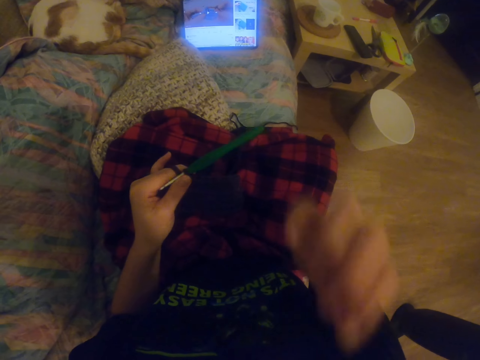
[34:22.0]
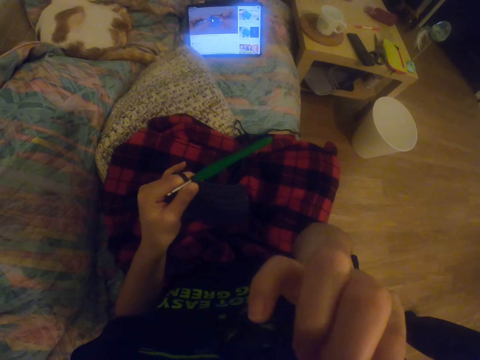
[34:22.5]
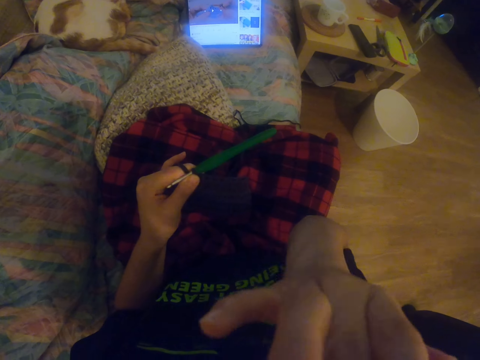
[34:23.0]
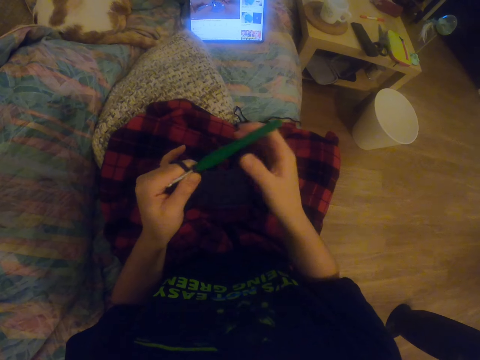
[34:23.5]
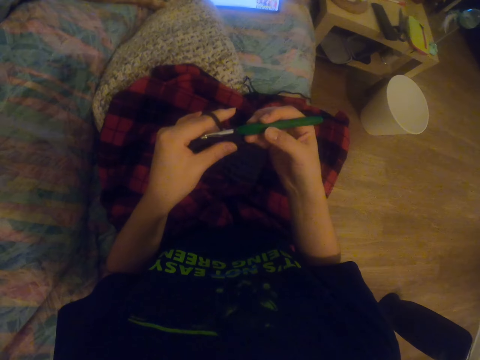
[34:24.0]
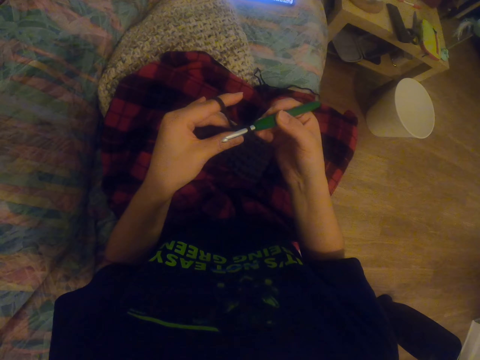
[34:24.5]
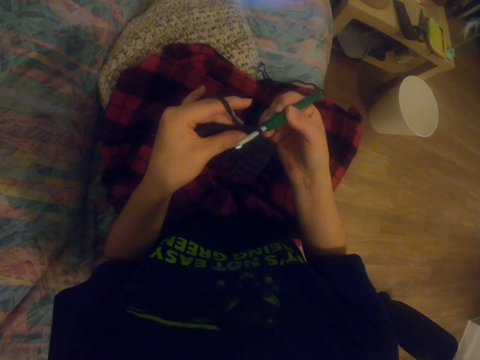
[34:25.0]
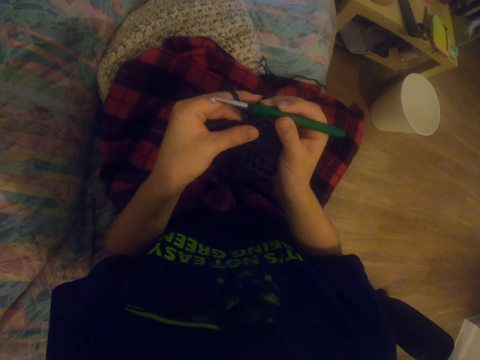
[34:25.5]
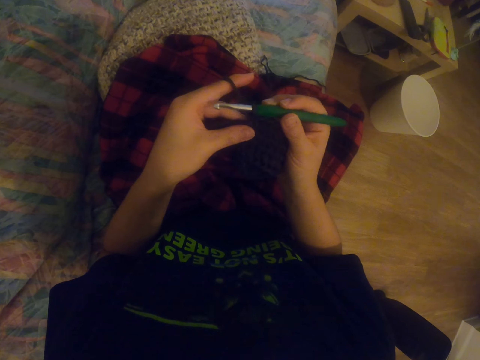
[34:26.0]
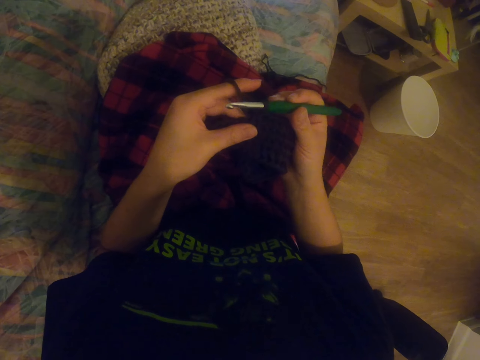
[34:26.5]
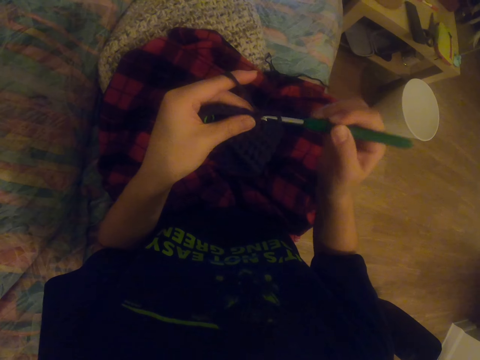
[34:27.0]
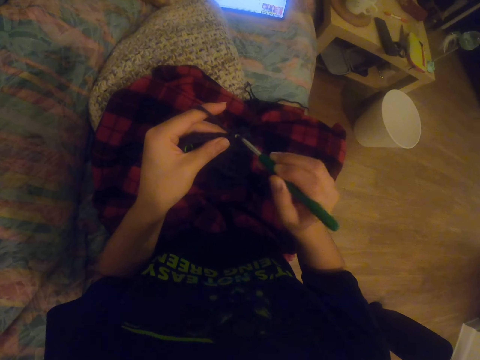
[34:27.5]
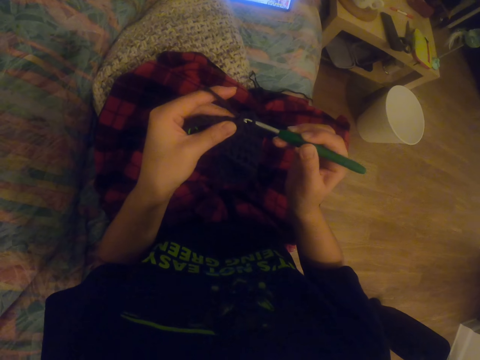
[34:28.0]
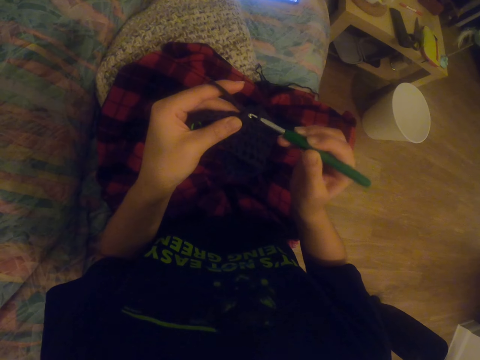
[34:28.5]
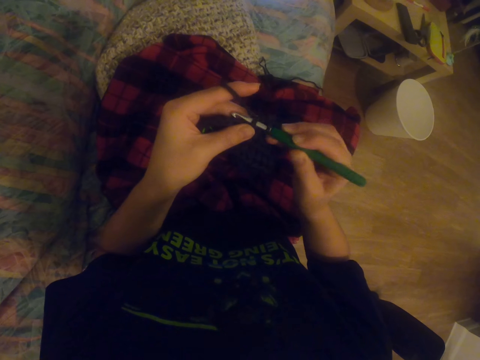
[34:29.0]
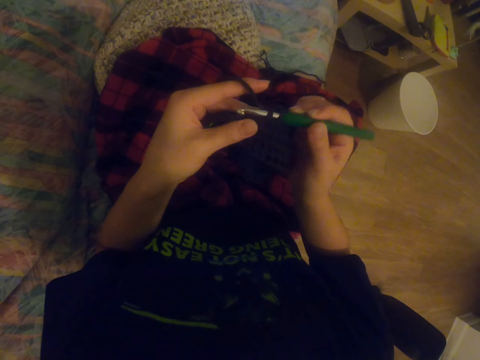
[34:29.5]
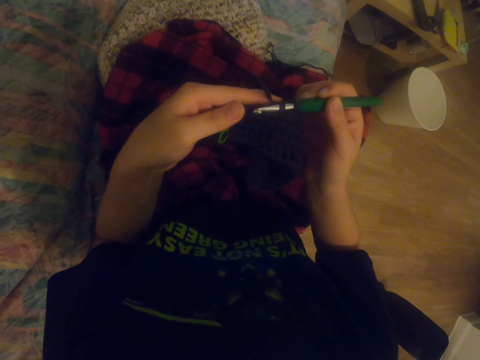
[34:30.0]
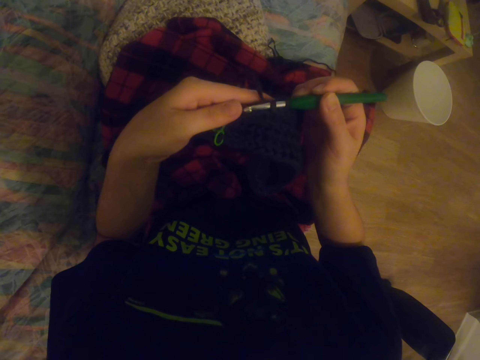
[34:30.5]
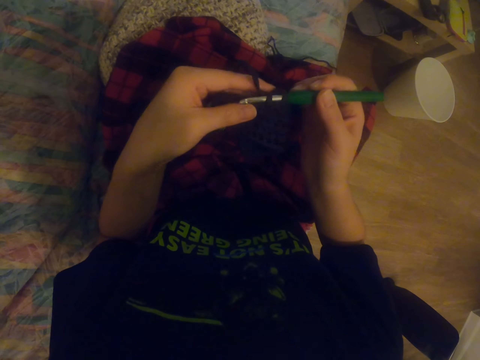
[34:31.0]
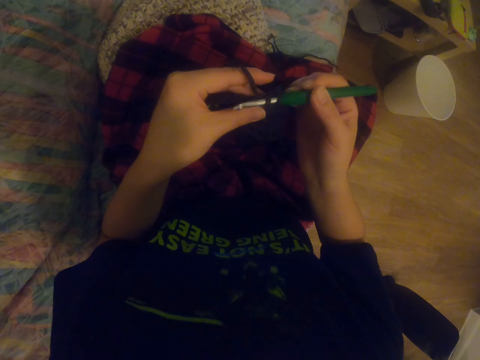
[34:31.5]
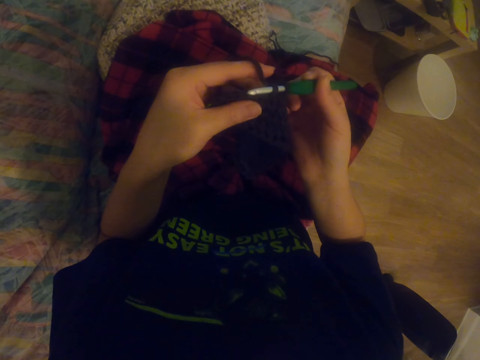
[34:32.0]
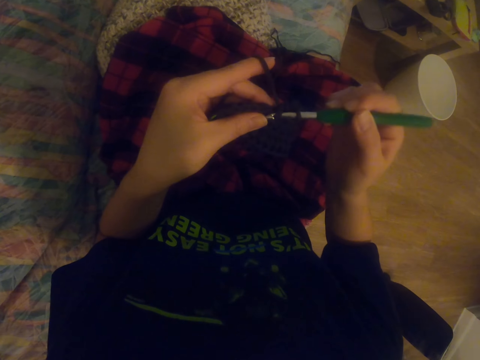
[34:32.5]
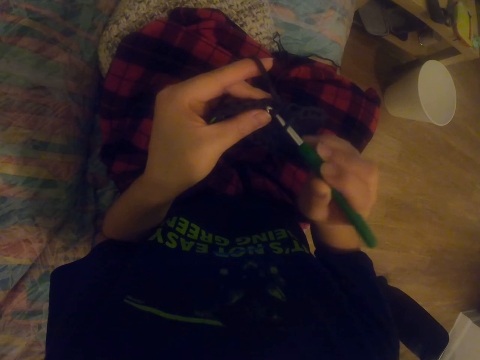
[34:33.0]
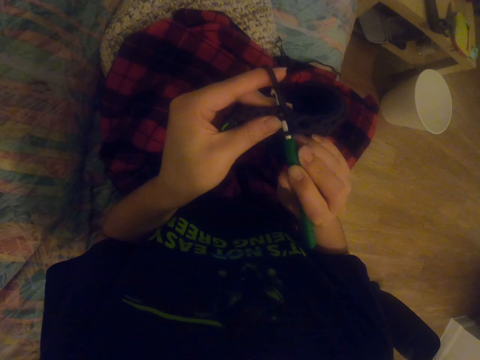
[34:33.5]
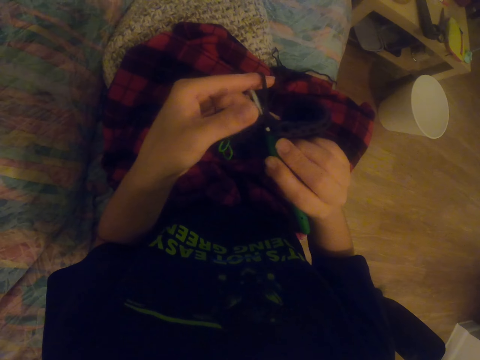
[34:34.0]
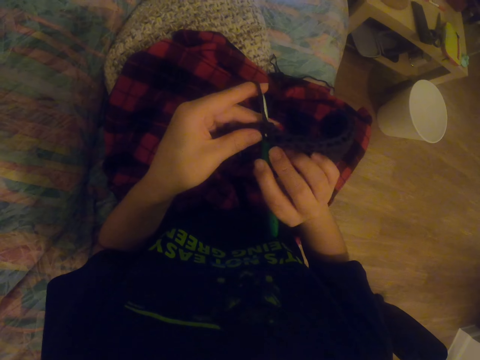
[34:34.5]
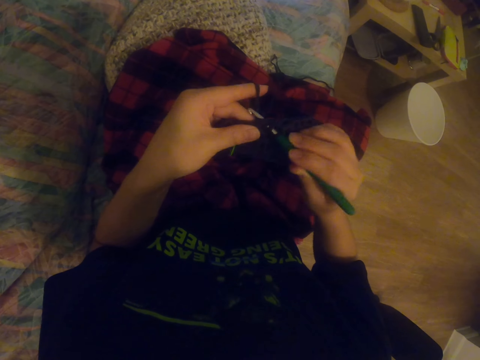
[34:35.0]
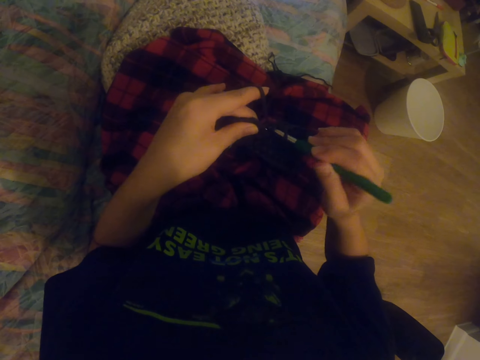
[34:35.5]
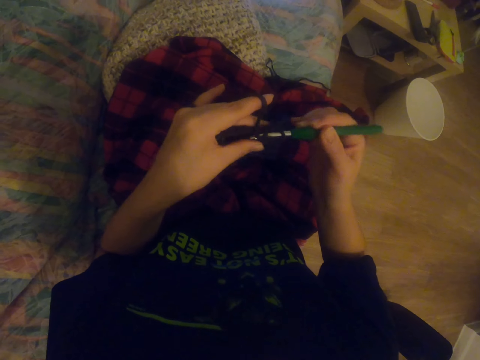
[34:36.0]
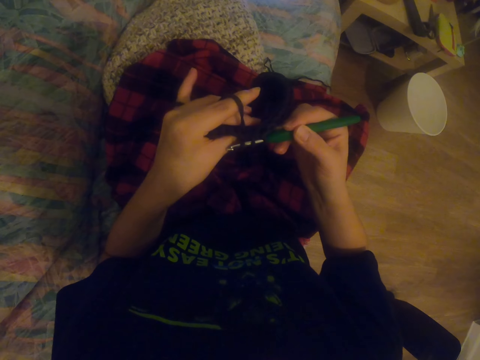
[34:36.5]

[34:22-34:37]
The camera wearer scratches. They touch the face. They hold the crochet hook. They knit the garment with the knitting needle. They watch a video on the tablet. They knit the garment with the knitting needle.

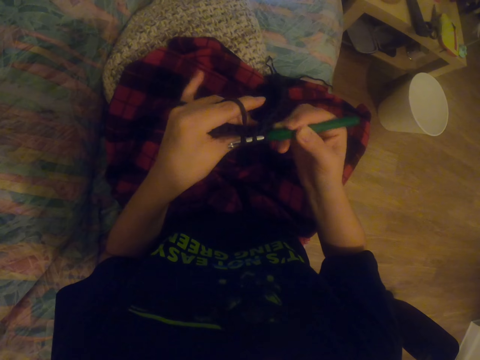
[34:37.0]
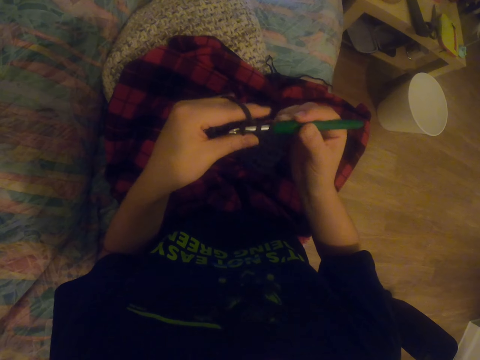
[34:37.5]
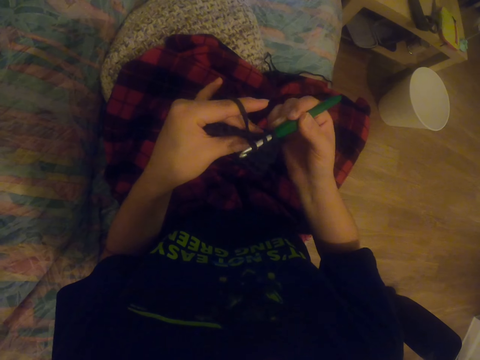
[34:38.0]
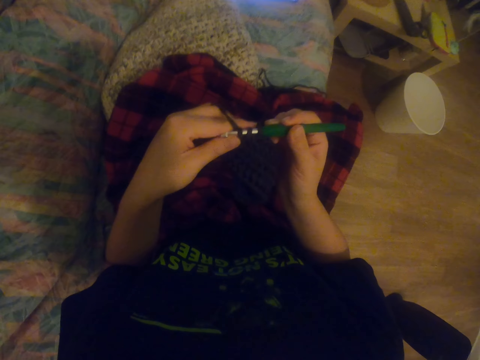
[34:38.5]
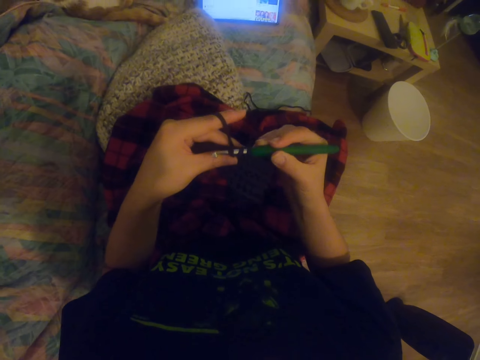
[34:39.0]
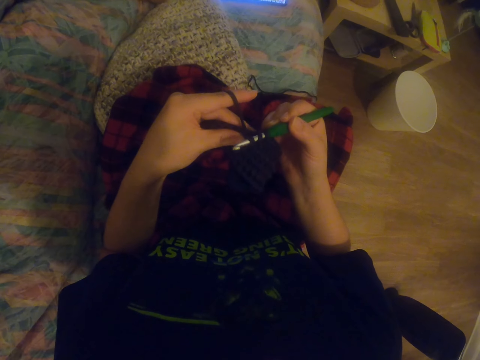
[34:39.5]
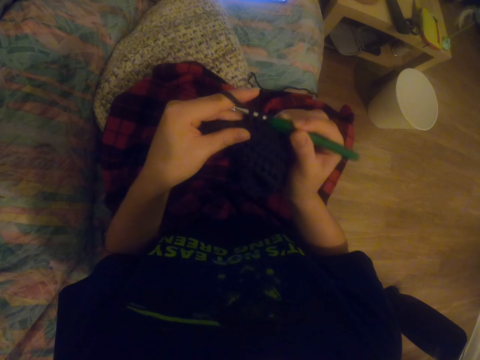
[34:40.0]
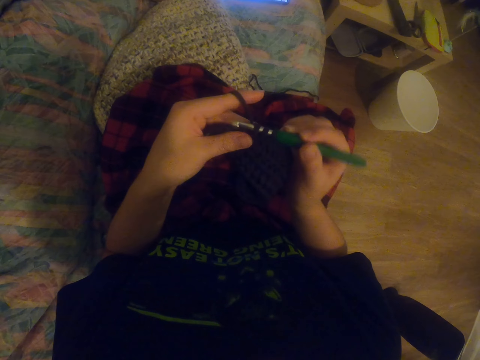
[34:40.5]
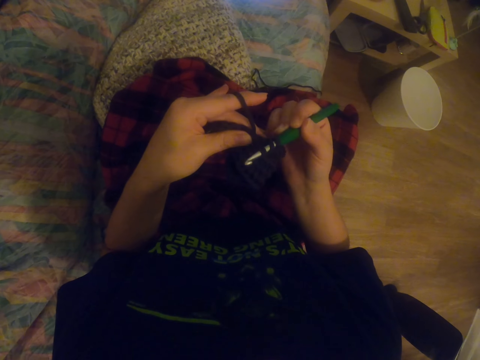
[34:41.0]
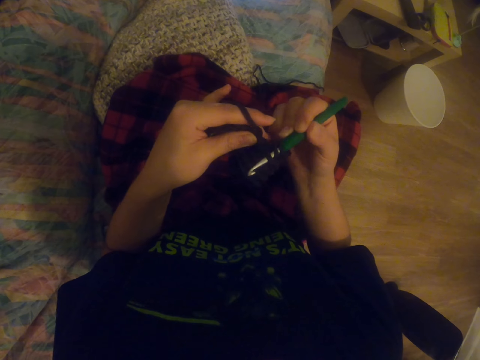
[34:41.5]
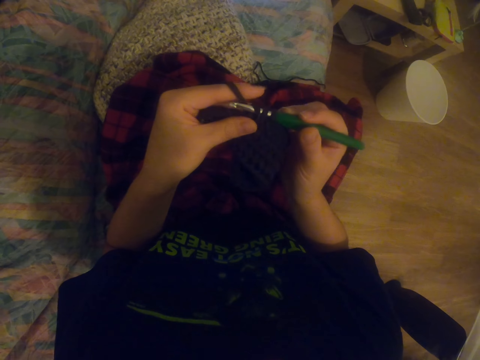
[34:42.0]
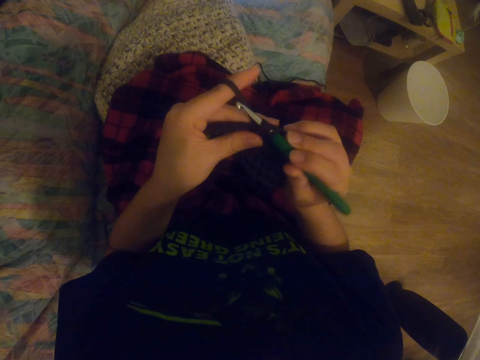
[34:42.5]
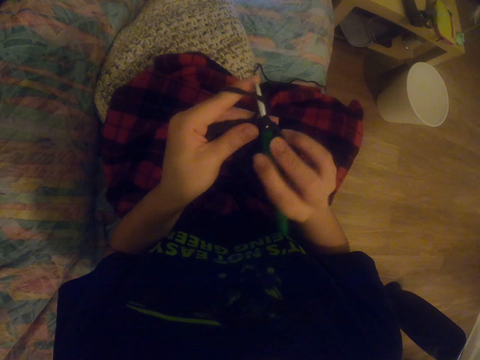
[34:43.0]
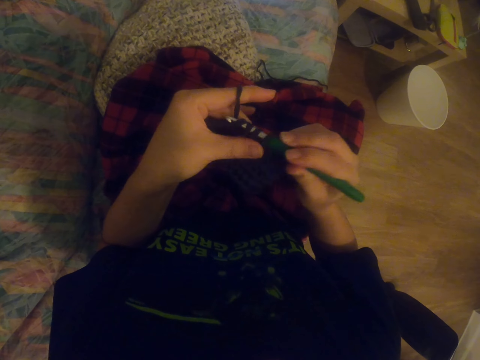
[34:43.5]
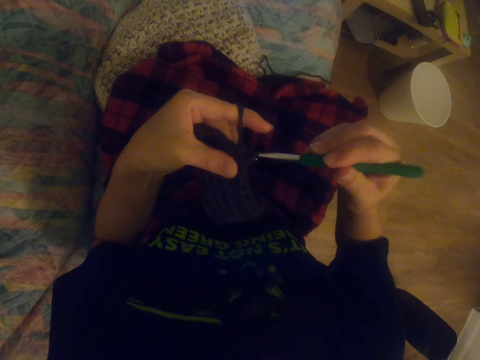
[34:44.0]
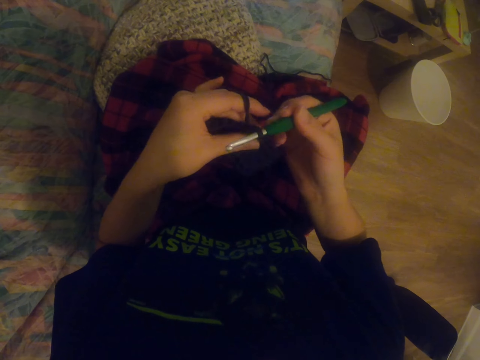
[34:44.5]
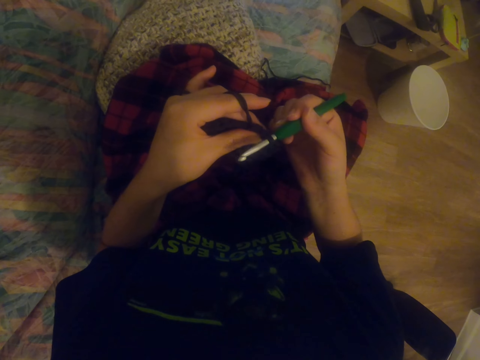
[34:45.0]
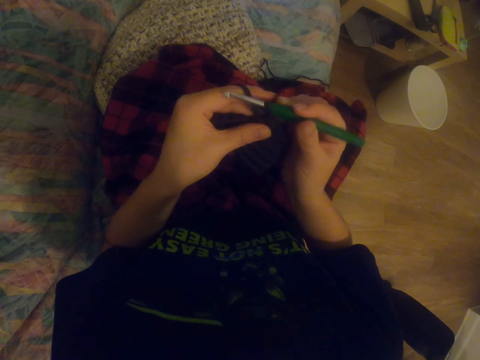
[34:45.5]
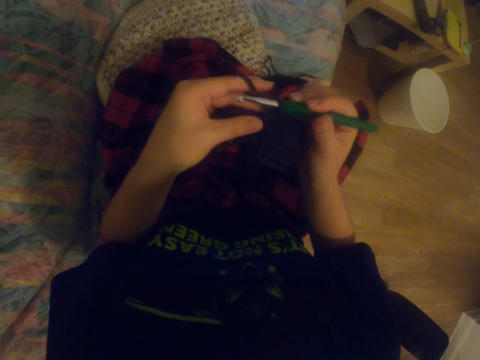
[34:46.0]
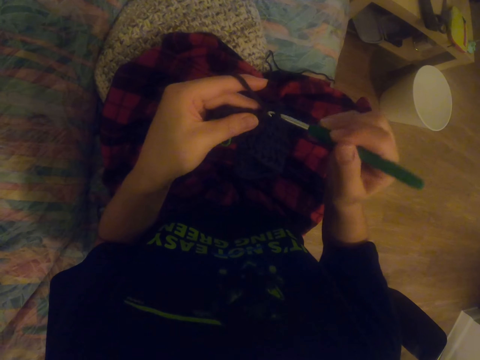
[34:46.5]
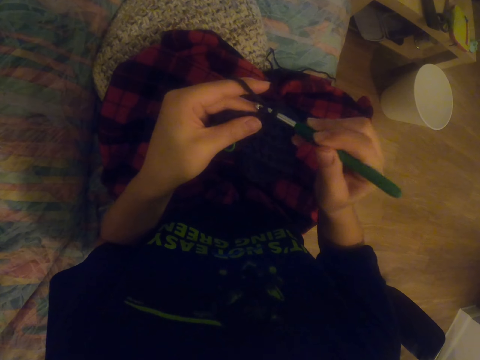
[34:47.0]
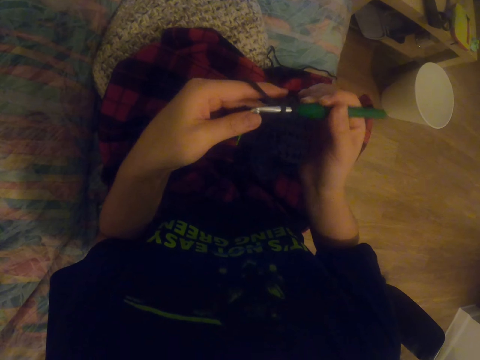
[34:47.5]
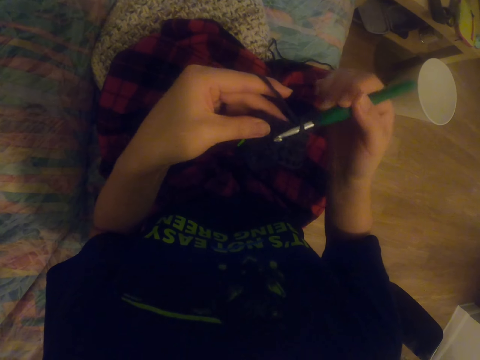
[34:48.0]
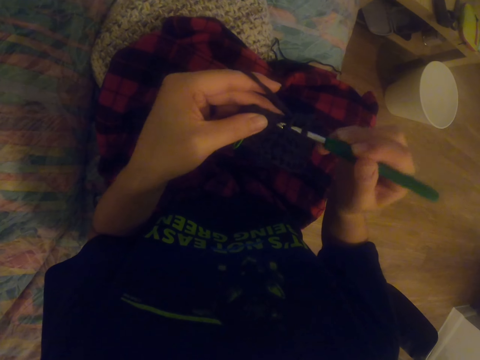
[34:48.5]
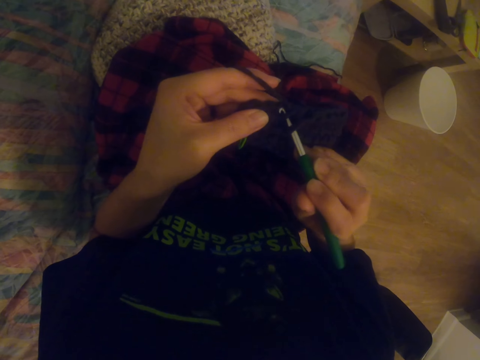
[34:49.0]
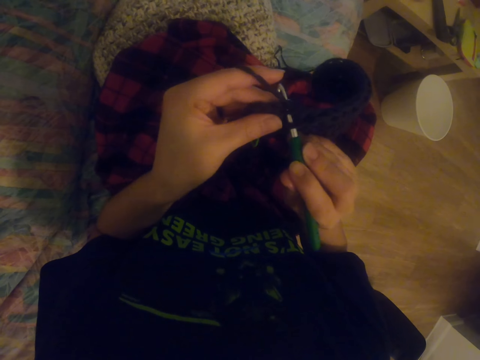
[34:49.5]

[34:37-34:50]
The camera wearer watches a video on the tablet. They knit the garment with the knitting needle.
